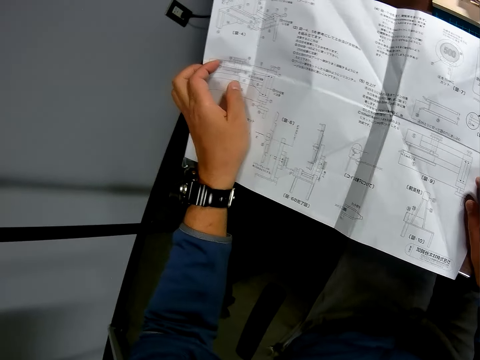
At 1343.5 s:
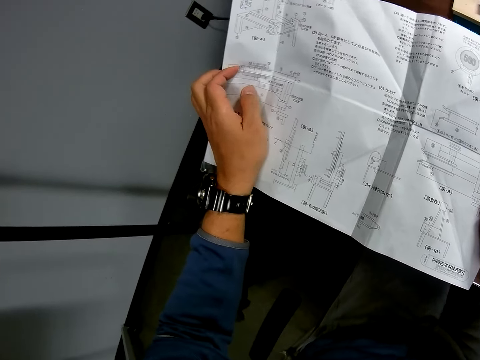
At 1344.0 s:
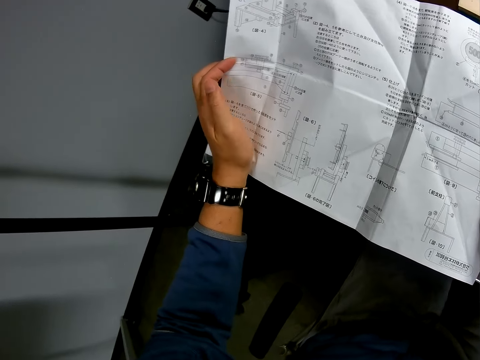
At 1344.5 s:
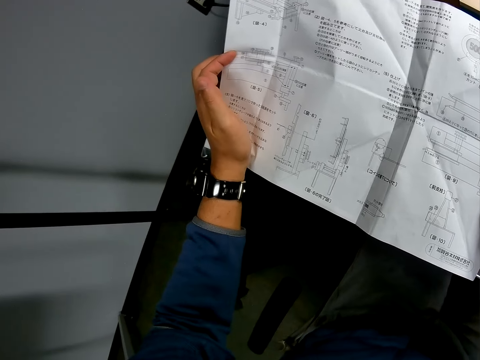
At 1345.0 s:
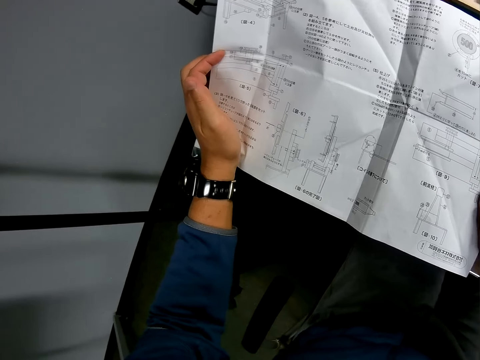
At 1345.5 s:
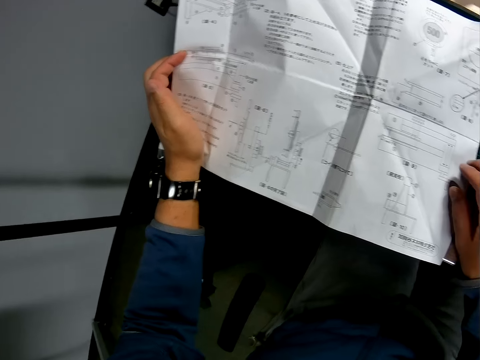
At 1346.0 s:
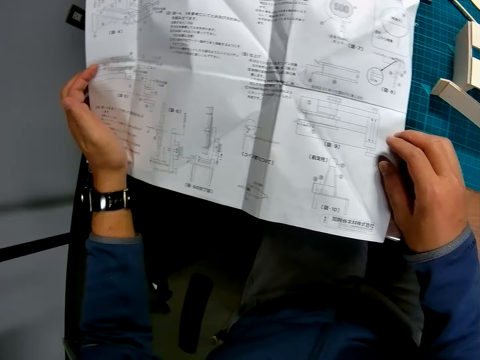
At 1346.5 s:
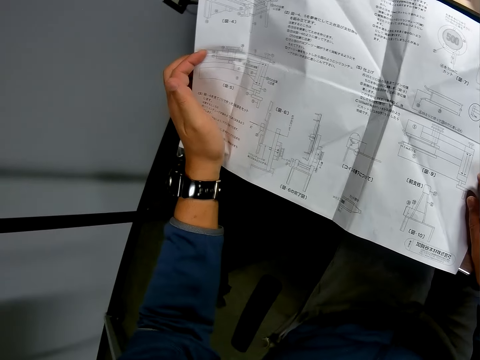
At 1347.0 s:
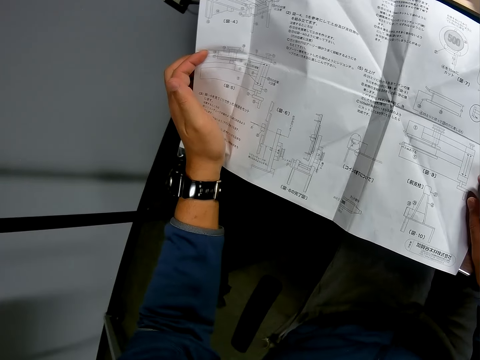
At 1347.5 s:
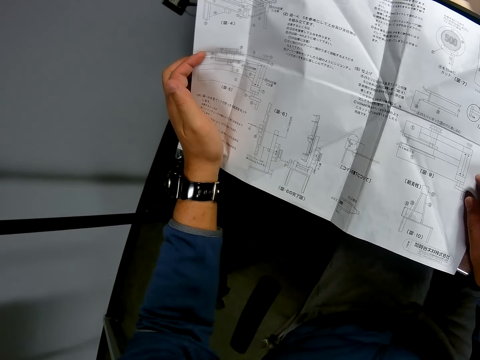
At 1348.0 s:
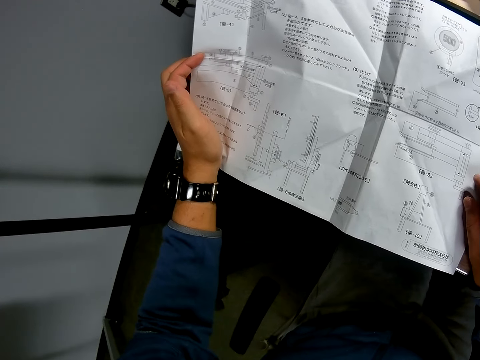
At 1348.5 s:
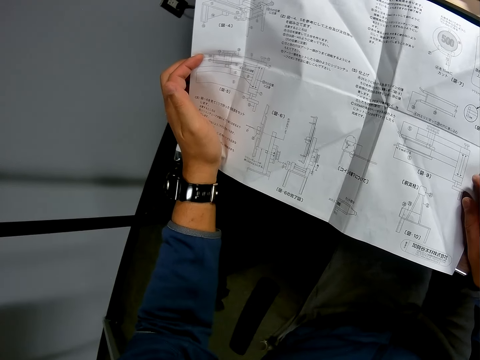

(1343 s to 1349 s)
The camera wearer continues reading the blueprint.

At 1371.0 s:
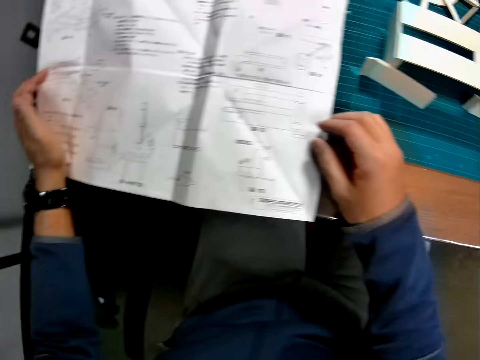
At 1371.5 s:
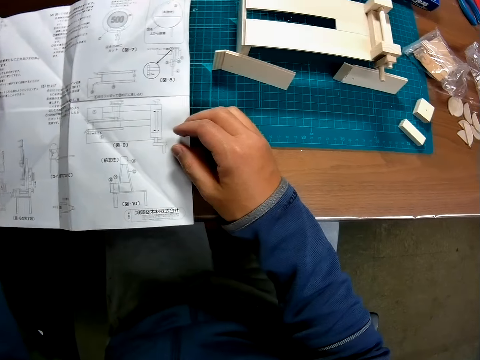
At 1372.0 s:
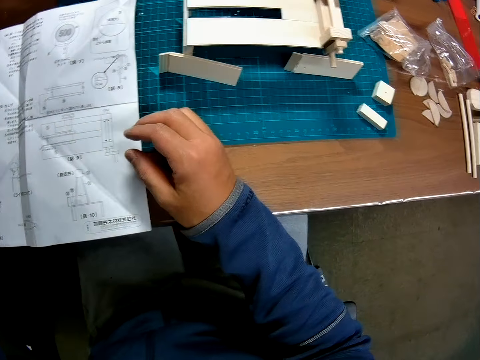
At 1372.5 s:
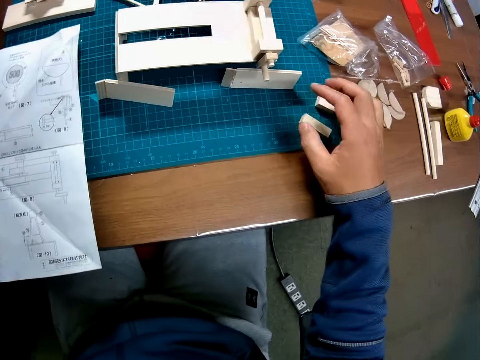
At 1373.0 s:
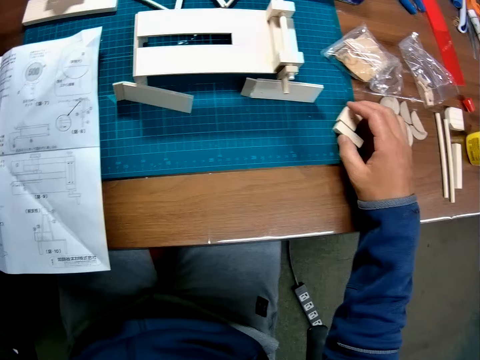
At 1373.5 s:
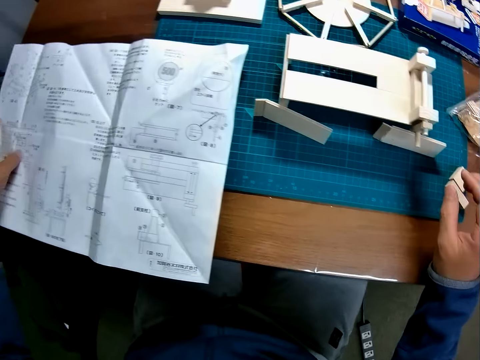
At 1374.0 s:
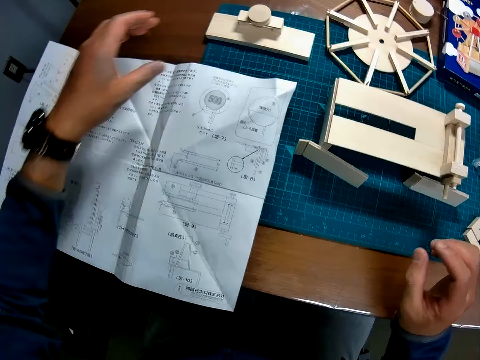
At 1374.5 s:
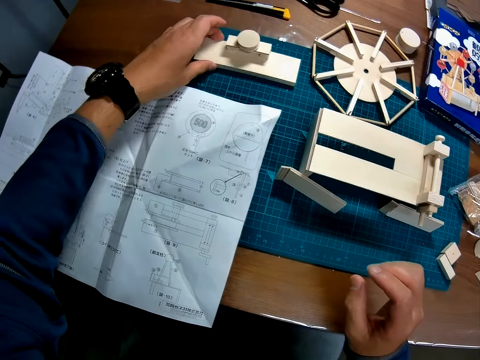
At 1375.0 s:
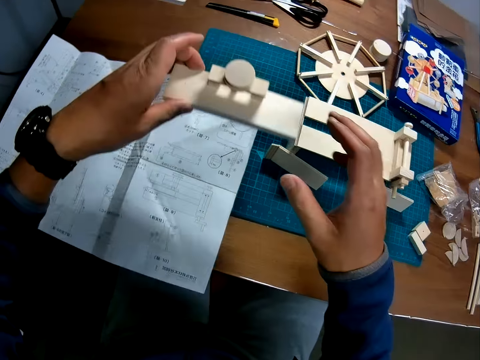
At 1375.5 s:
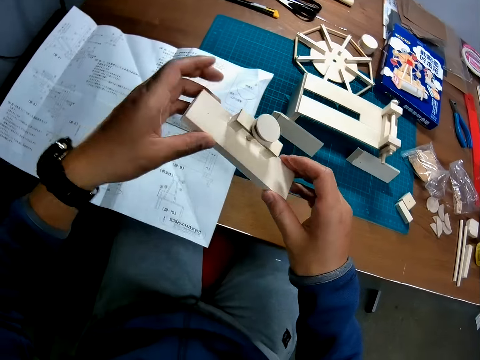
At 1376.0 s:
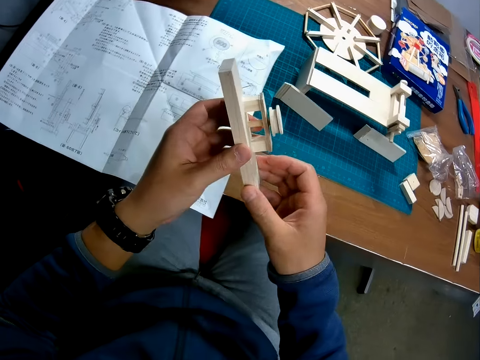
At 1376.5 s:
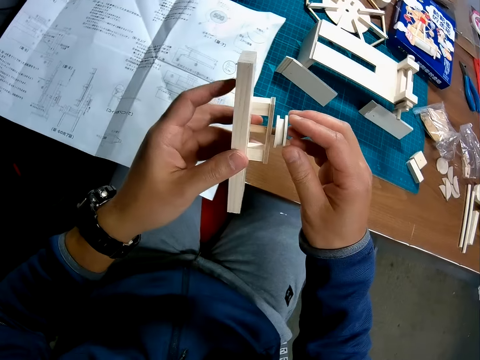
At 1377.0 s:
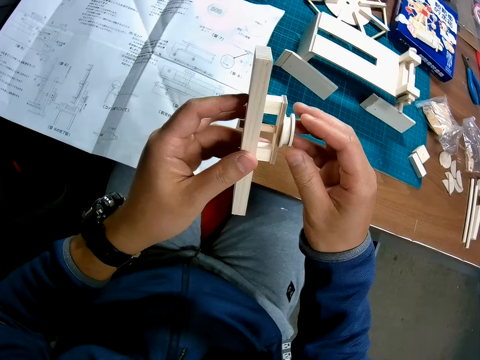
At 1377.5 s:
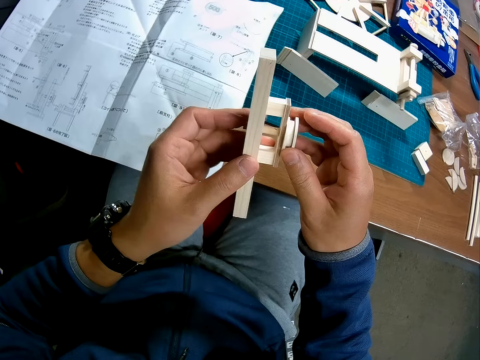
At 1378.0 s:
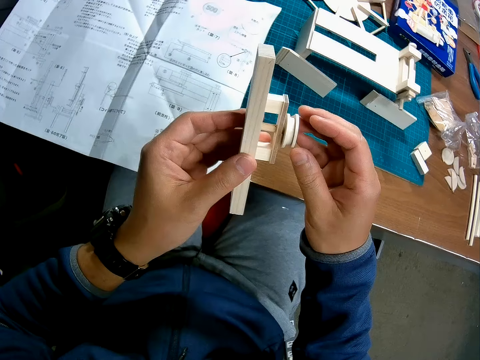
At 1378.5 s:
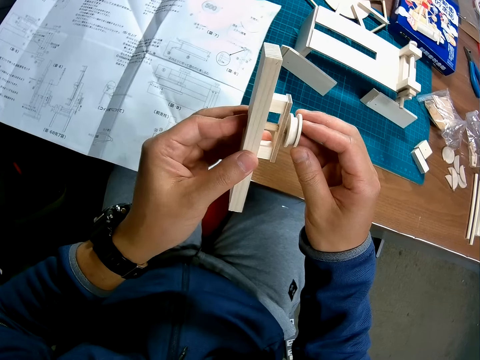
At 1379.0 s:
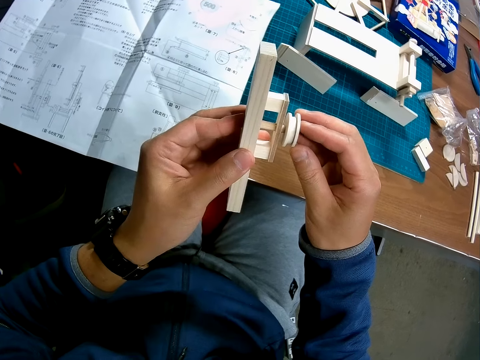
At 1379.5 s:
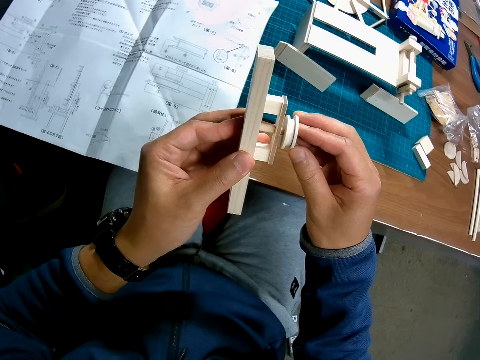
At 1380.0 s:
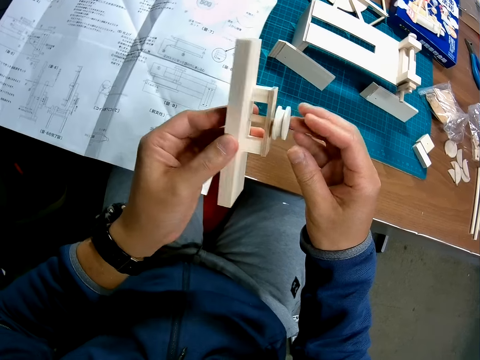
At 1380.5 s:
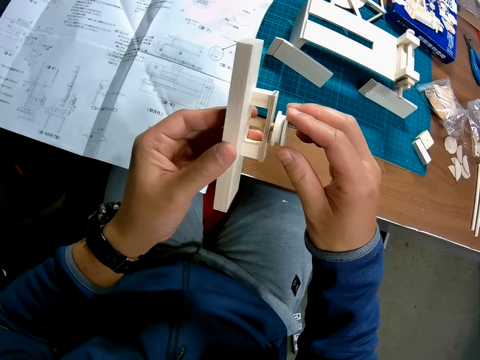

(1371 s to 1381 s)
The camera wearer touches the craft material or wood and collects the craft material. They pick up the wood from the table. They hold the craft material. They adjust the knob on the wood.

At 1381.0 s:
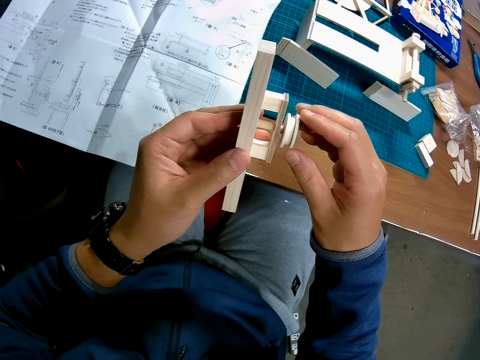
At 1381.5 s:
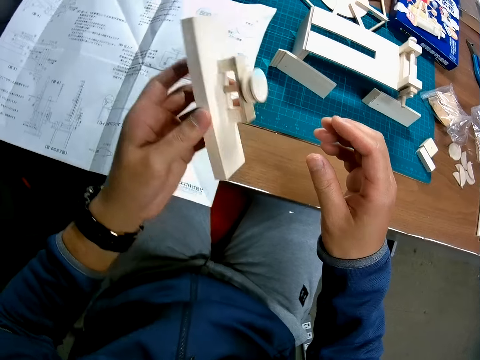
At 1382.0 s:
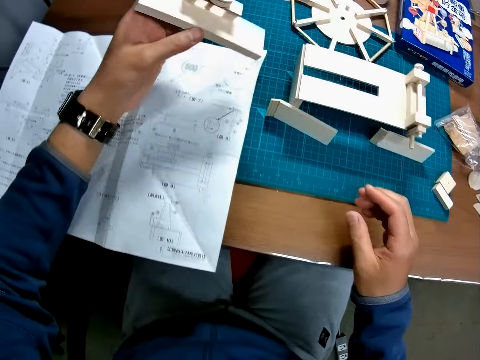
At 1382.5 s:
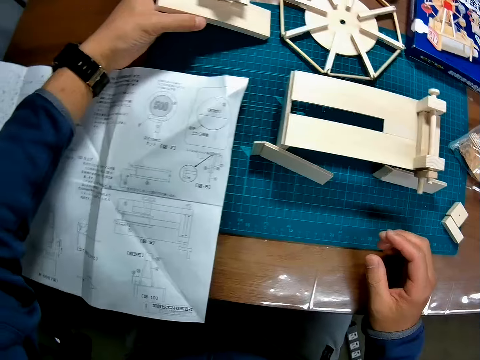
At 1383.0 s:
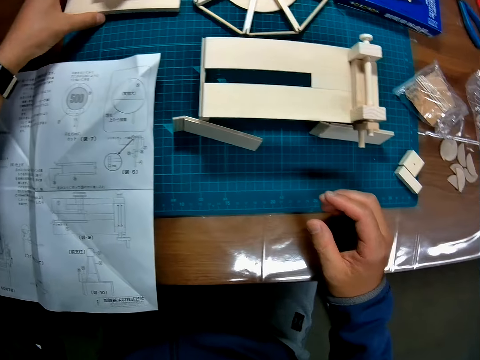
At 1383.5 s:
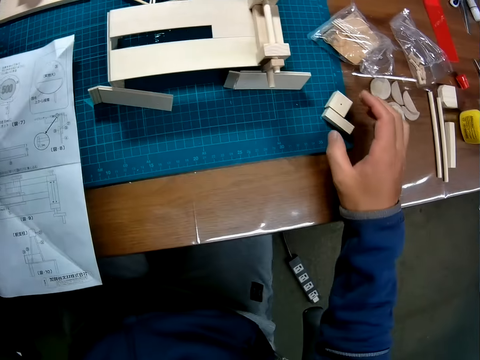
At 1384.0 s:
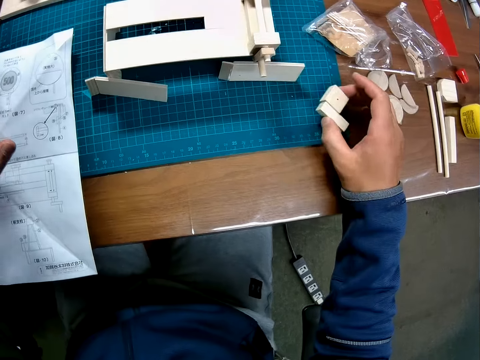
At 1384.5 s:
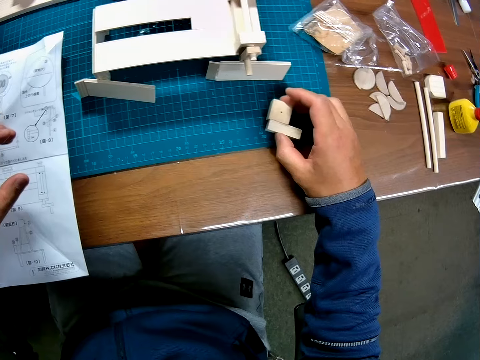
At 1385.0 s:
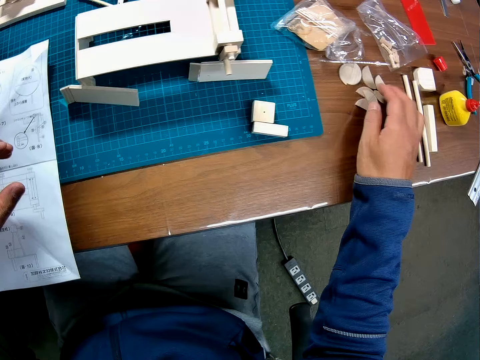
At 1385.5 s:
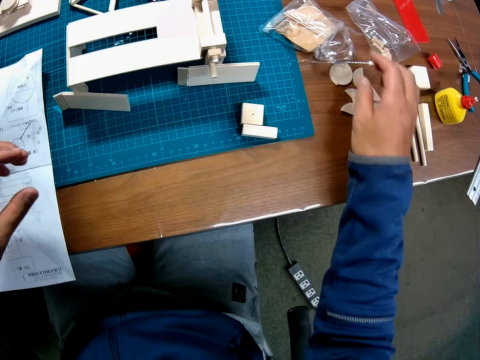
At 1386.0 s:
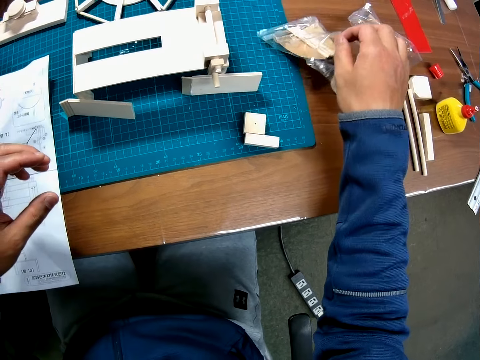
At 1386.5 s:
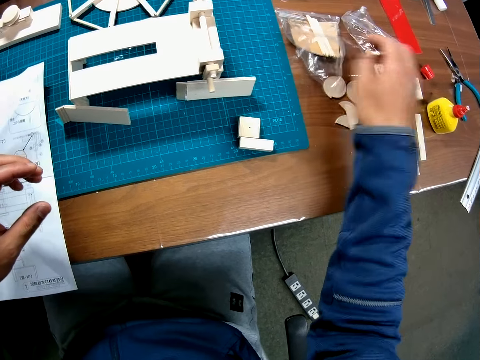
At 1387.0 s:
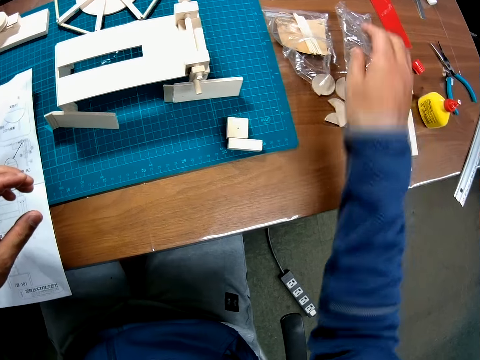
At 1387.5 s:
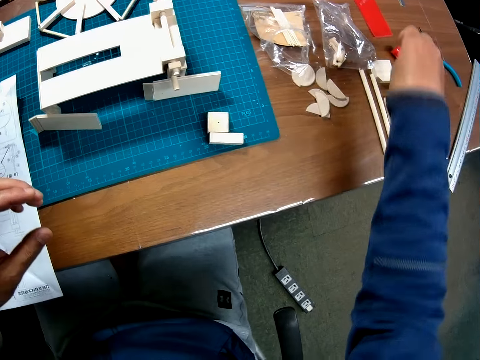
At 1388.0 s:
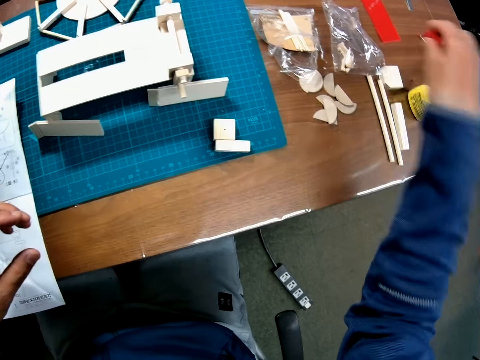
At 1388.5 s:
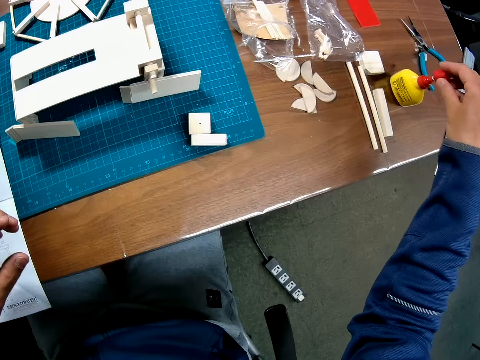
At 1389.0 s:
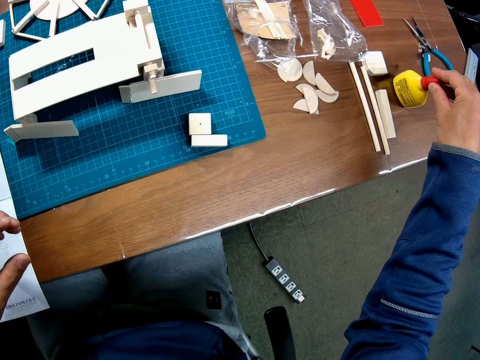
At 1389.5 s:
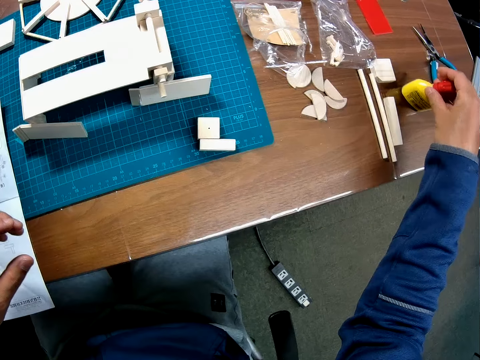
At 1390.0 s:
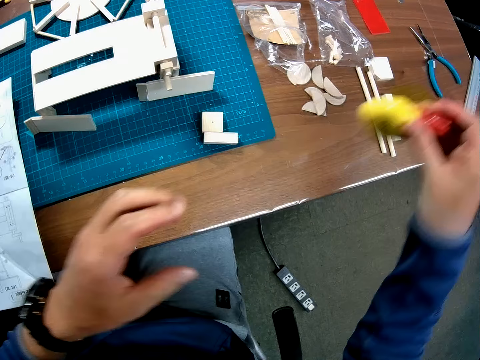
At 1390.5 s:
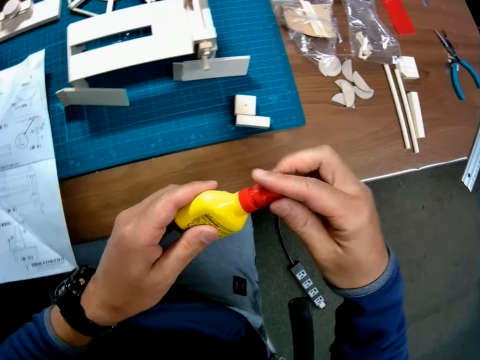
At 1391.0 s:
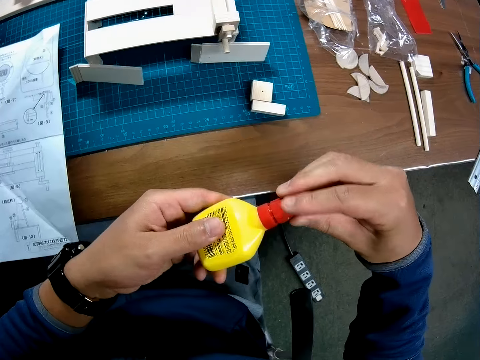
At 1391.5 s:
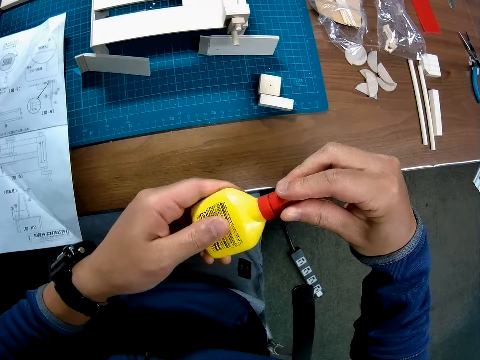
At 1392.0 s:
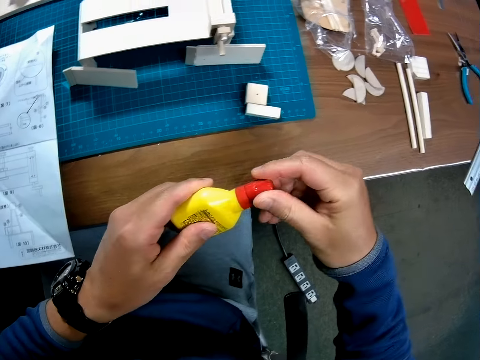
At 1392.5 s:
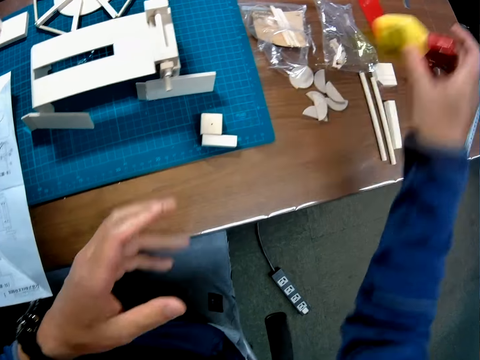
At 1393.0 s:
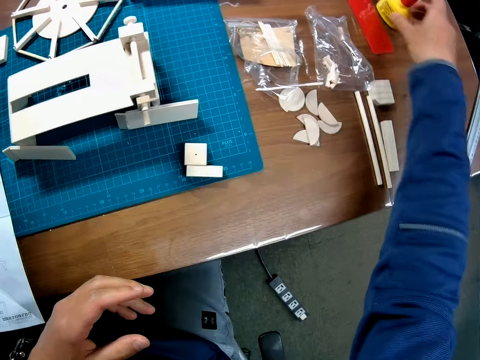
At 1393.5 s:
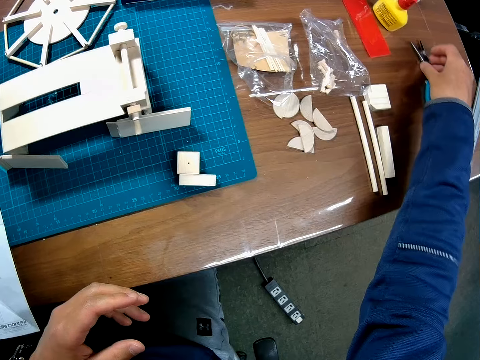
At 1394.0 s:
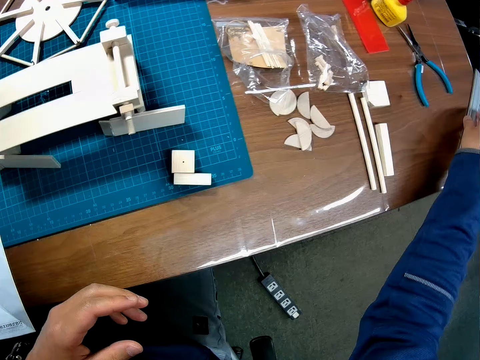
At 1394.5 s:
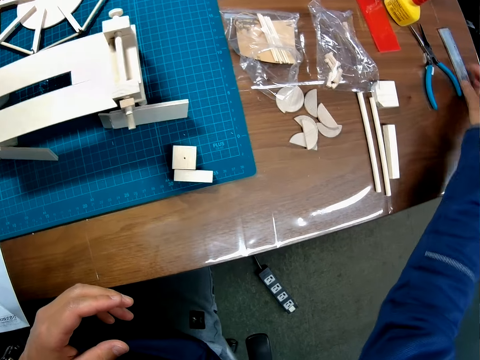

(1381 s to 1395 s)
The camera wearer puts the craft material on the cutting mat. They pick the craft material and move two woods on the table. They put the craft material on the cutting material, collect the craft material, move the craft material, put the craft material on the table, and move the craft material. They pick up the adhesive glue lid or red cap from the table. They place the red cap on a bottle or adhesive glue on the table. They pick up the bottle, hold the adhesive glue, and tighten the red cap on the bottle. They put the adhesive glue on the table. They move the mini nose pliers and move the ruler.
